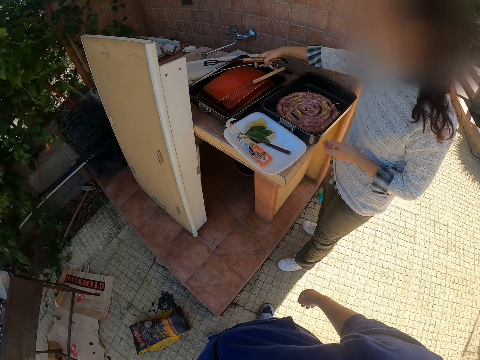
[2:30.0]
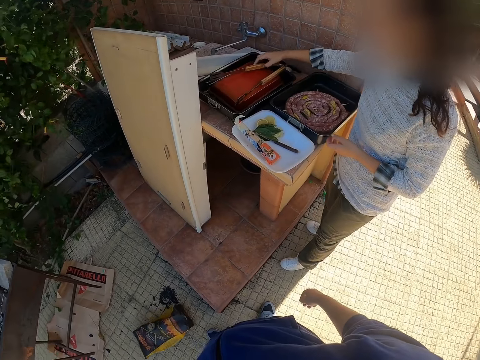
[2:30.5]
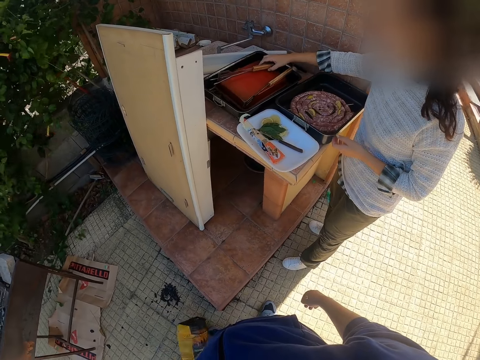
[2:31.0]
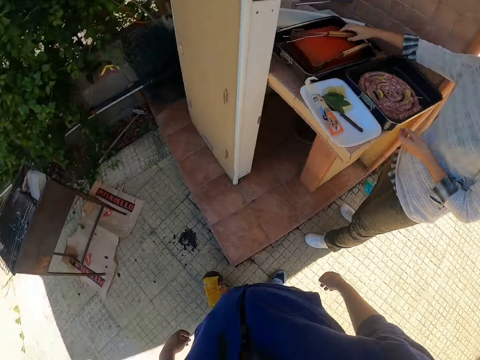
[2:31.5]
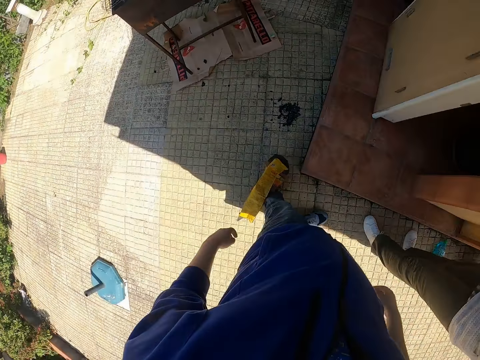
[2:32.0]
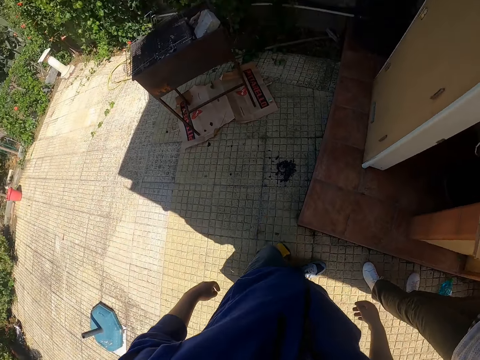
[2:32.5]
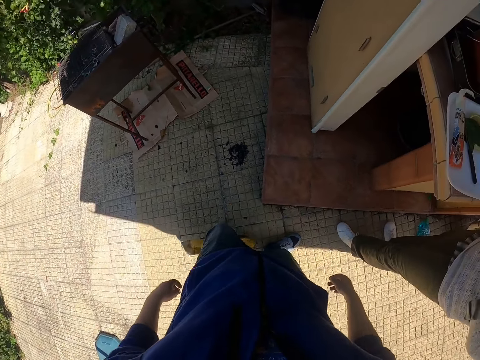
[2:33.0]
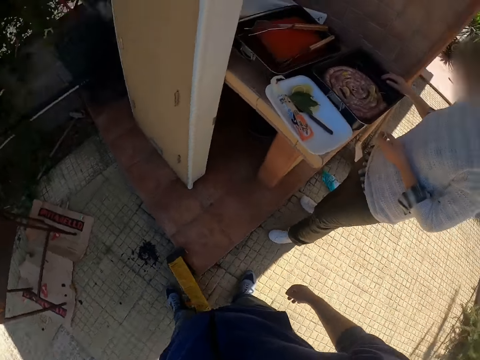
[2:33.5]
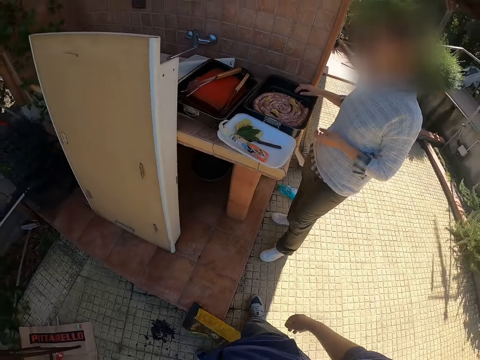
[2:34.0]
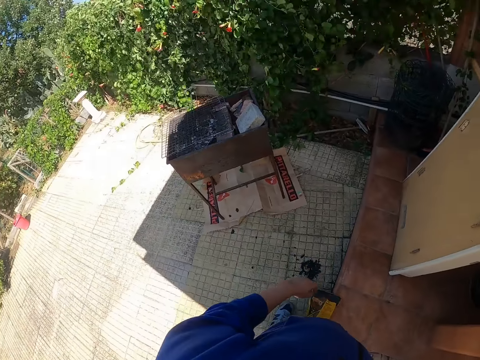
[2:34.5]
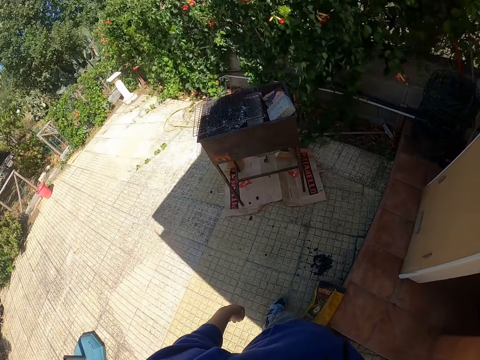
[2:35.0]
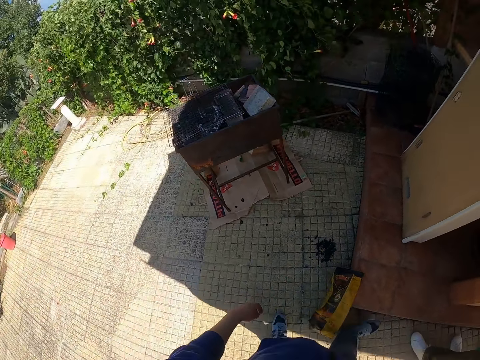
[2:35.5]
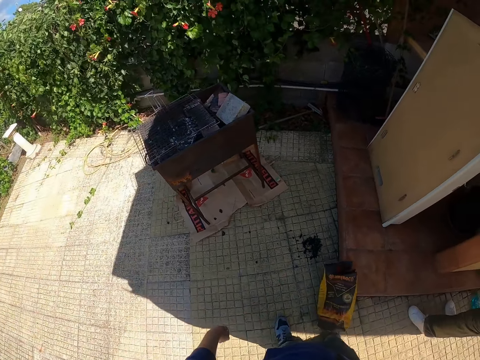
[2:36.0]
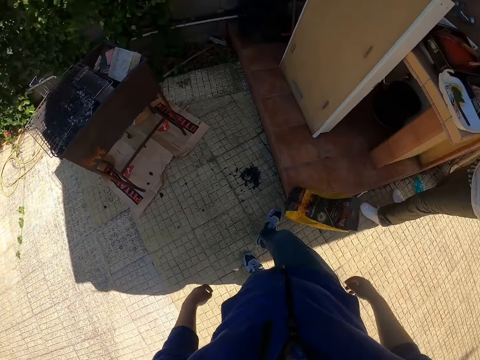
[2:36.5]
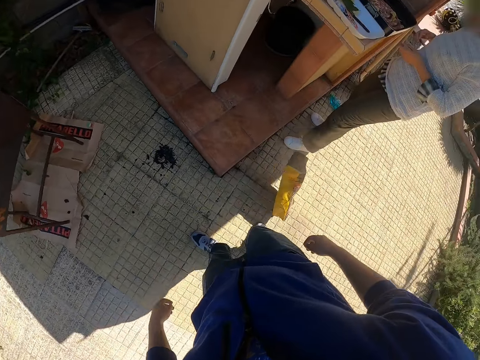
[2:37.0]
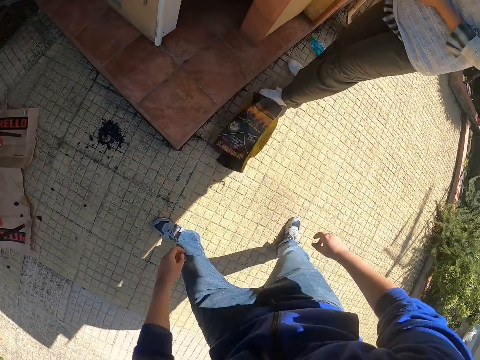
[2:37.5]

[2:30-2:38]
The camera wearer places the tongs on a tray. The woman drops the pair of tongs and the spatula on a food pan with her right hand. The camera wearer moves the bag of charcoal on the ground with his legs. He looks aside.

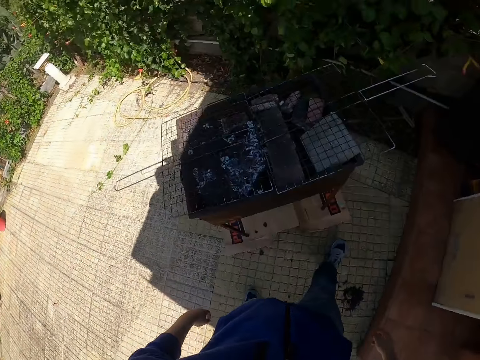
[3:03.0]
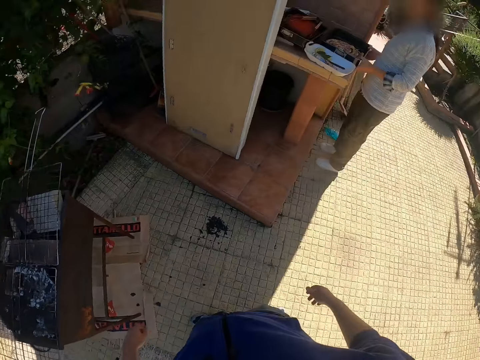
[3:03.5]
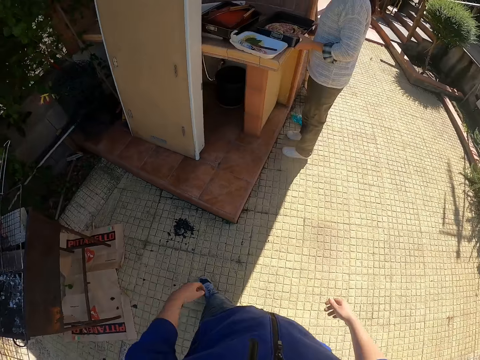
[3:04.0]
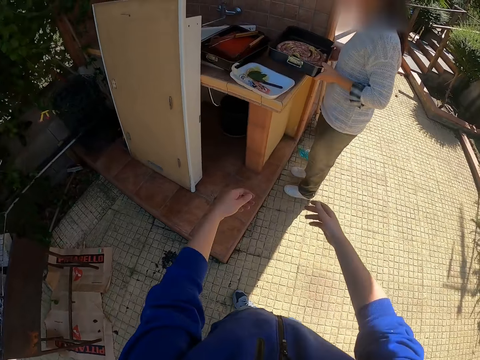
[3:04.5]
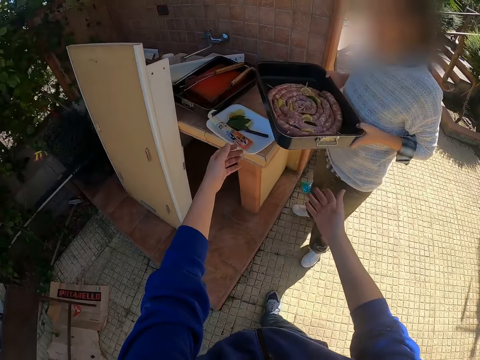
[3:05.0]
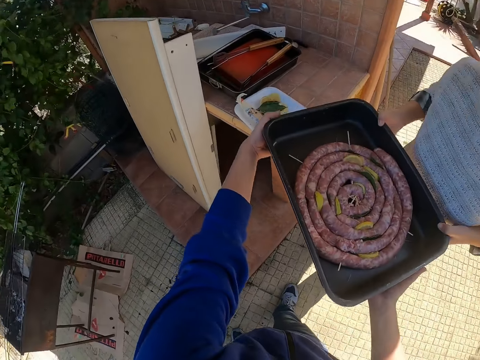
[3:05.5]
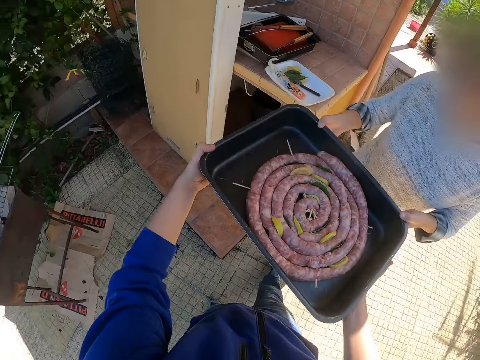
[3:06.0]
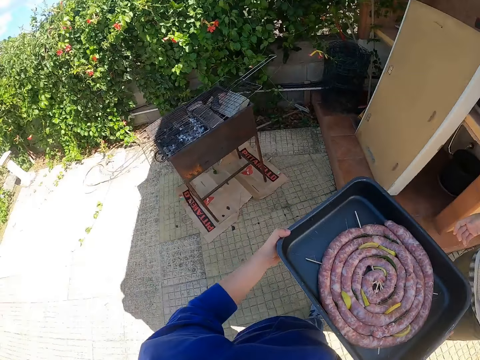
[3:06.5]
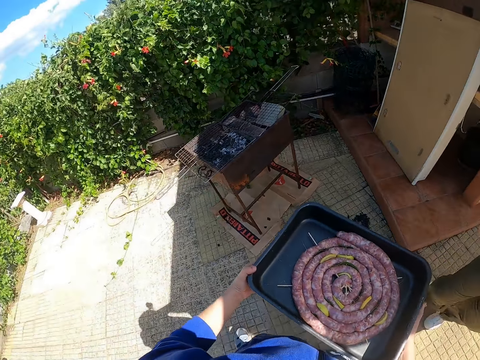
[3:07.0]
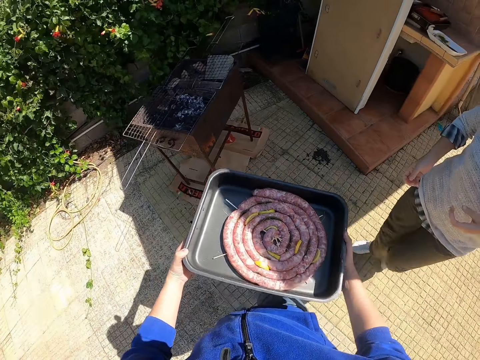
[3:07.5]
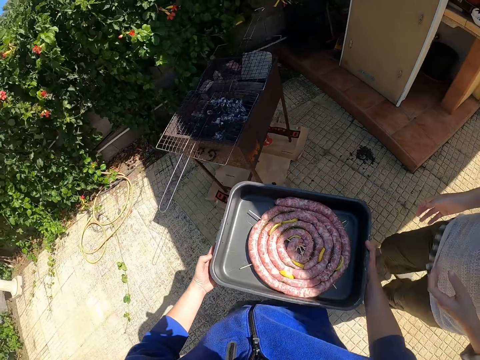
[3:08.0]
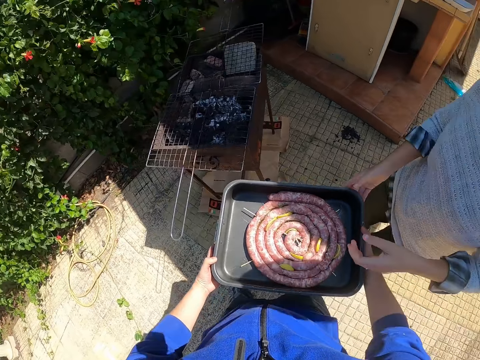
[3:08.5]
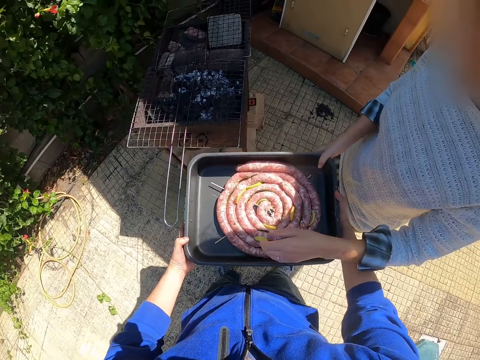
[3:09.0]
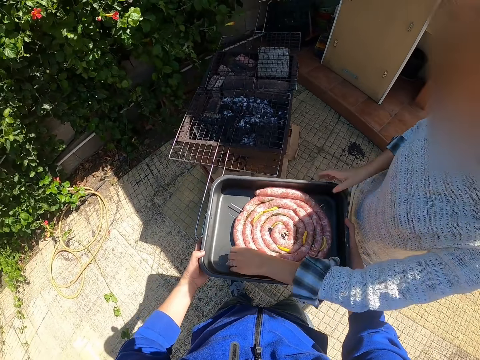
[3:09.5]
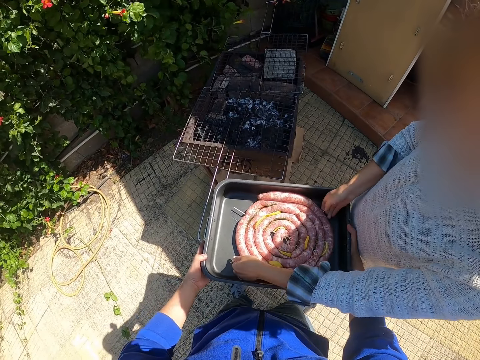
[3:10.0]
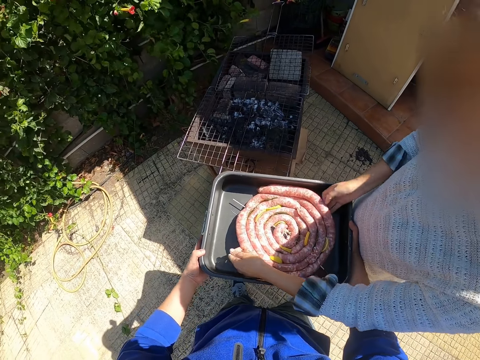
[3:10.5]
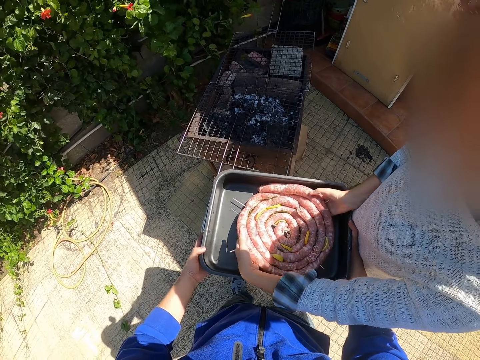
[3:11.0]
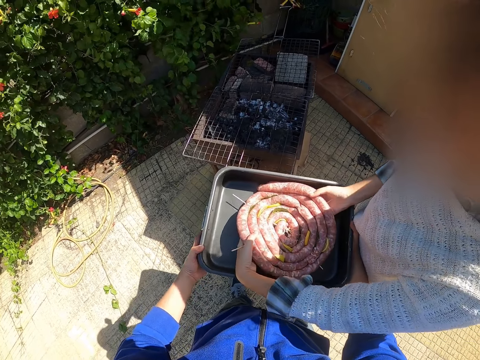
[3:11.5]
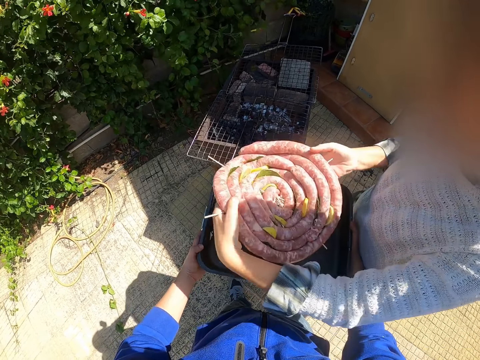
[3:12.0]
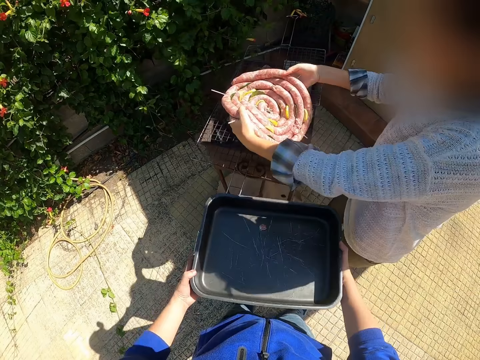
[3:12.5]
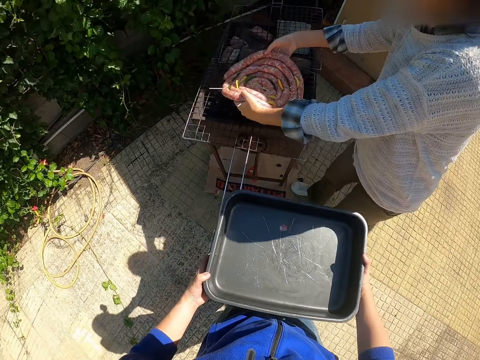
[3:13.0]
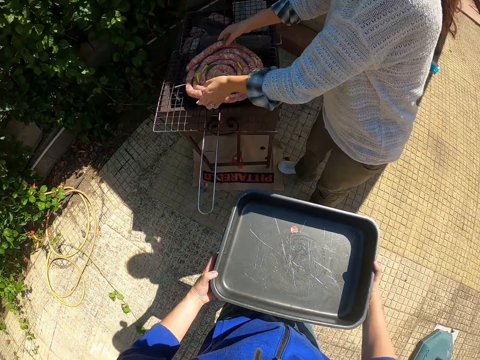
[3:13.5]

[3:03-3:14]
The woman carries the food pan from a table with her hands. The camera wearer walks in the compound. They collect the food pan from the woman. The woman picks the meat. She carries a sausage in the food pan with her hands. The camera wearer places the meat on the wire roaster. The woman places the sausage in the grilling basket on the grill with her hands.

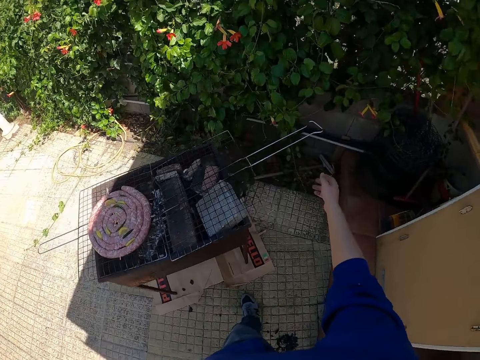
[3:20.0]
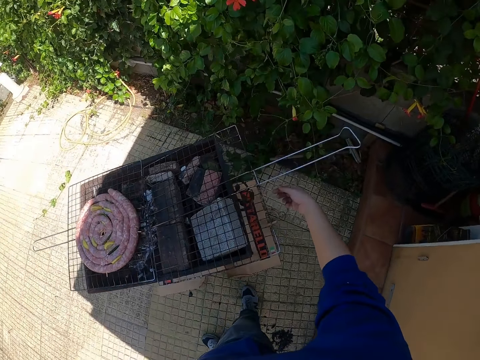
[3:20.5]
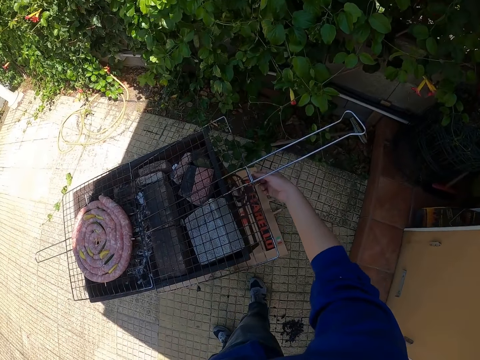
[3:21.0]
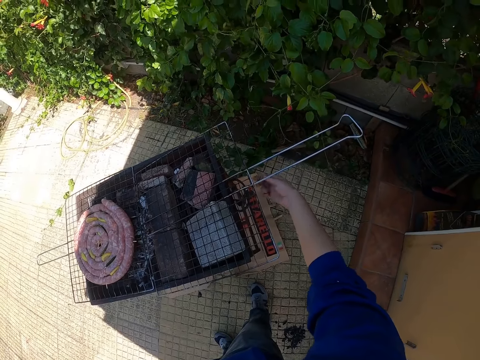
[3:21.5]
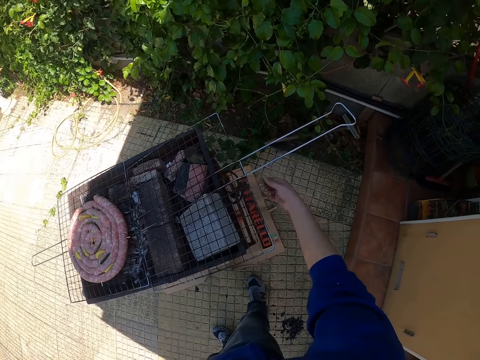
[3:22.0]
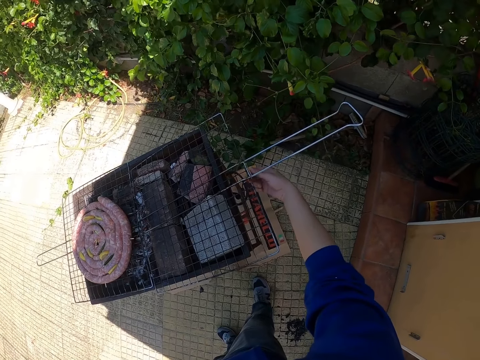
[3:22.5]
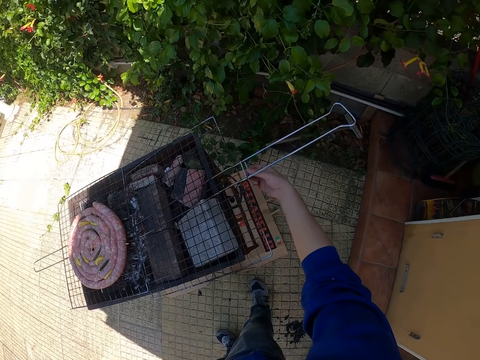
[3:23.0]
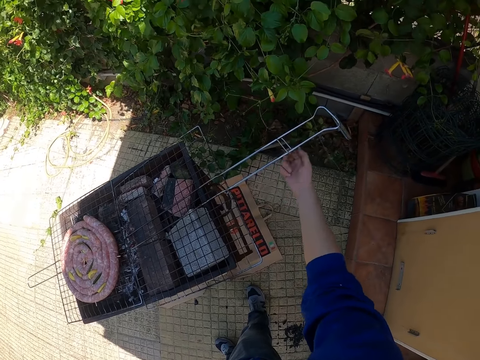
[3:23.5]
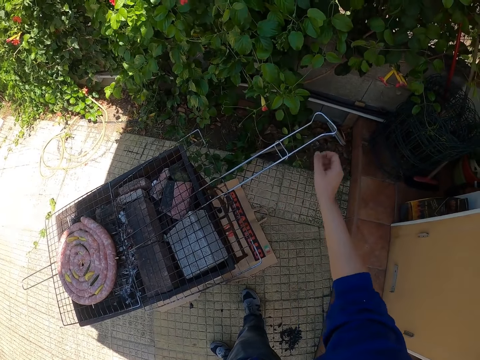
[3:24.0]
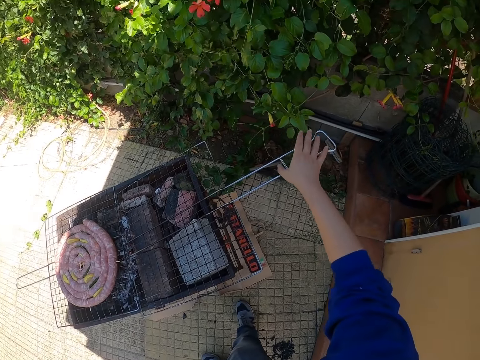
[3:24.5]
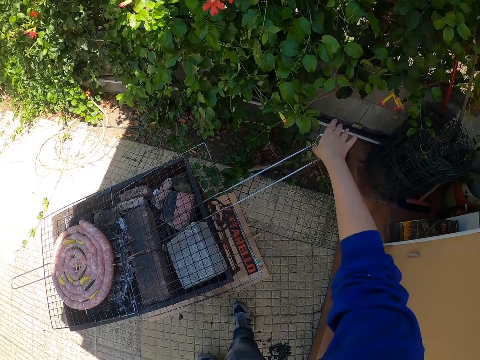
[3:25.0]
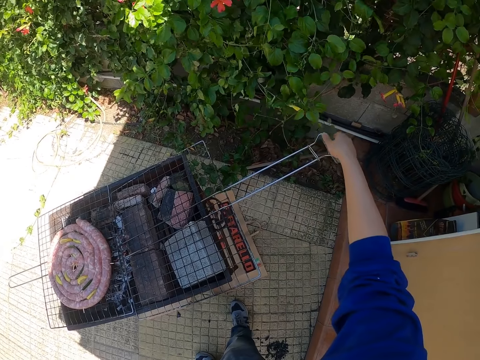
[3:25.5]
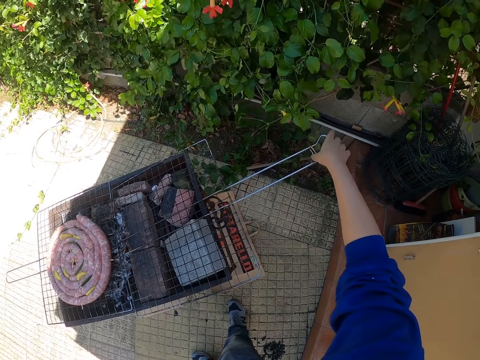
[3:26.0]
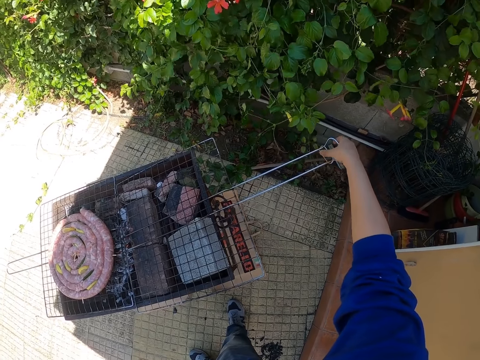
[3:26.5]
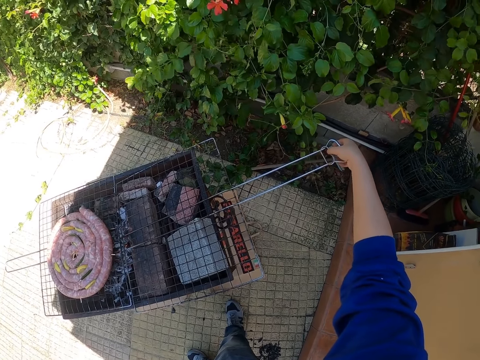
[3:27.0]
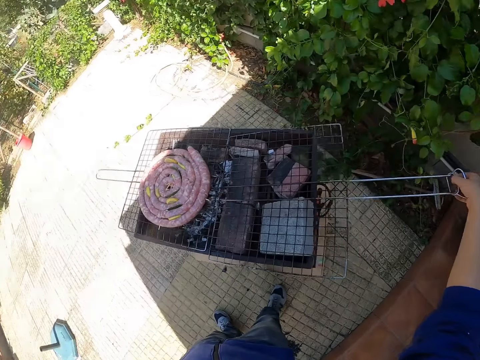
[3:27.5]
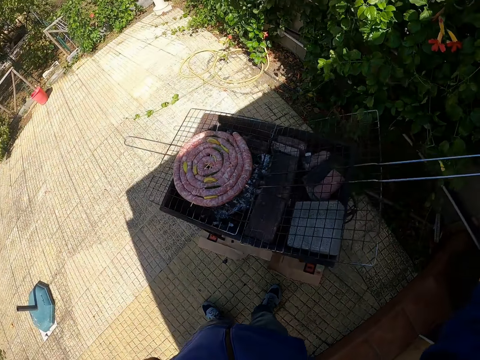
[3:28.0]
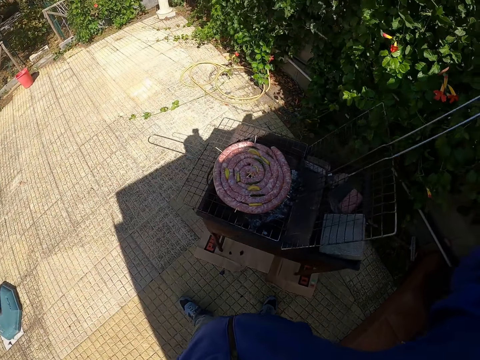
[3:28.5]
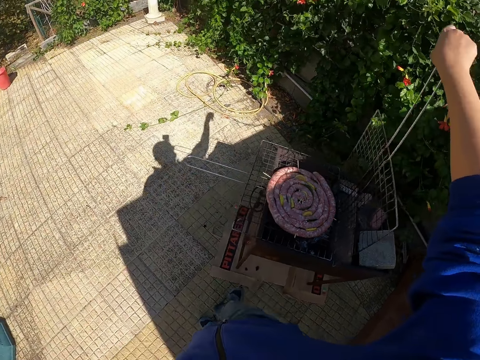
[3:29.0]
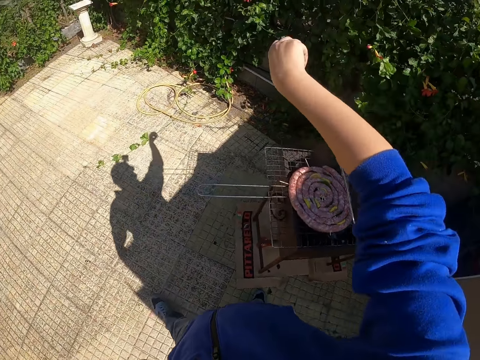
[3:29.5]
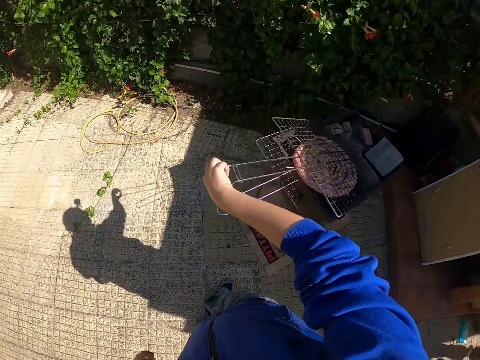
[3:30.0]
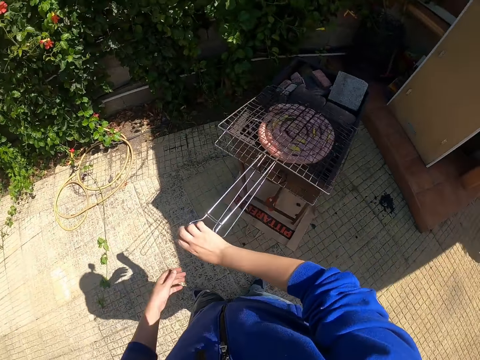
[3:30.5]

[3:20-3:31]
The camera wearer adjusts the seal on the wire roaster. He closes the grilling basket of sausage on the grill with his right hand.
